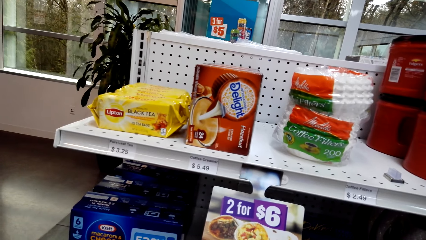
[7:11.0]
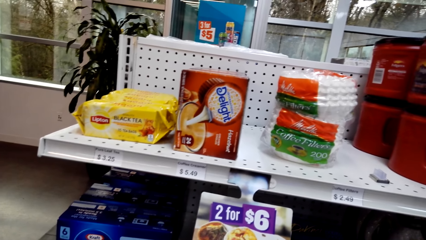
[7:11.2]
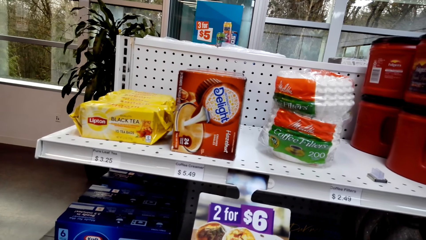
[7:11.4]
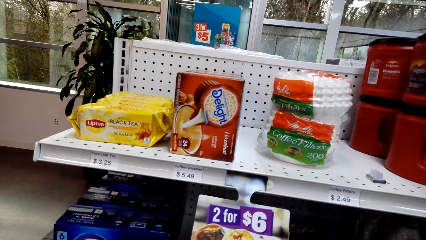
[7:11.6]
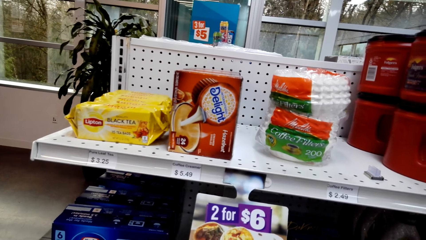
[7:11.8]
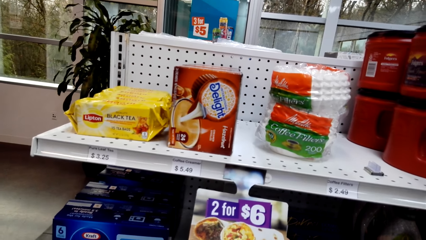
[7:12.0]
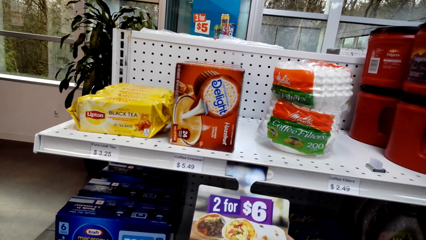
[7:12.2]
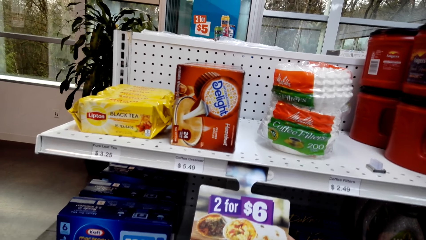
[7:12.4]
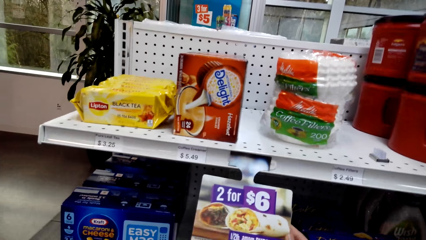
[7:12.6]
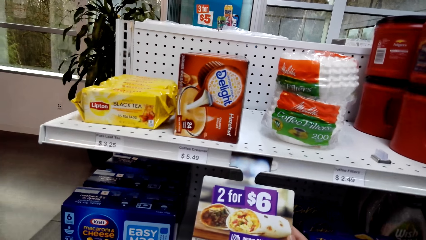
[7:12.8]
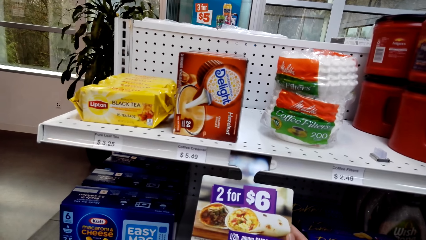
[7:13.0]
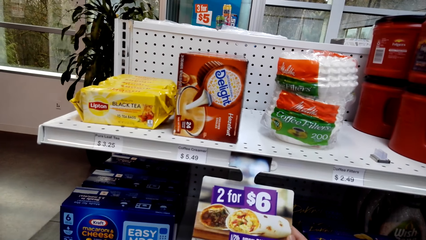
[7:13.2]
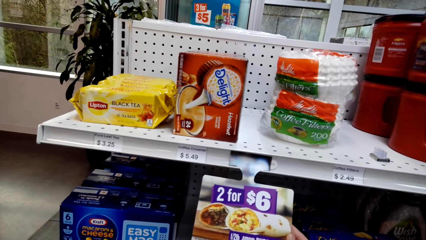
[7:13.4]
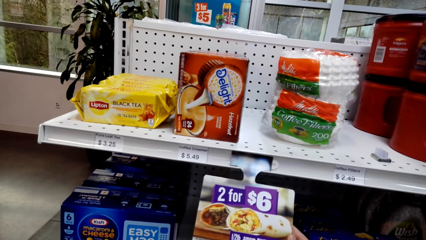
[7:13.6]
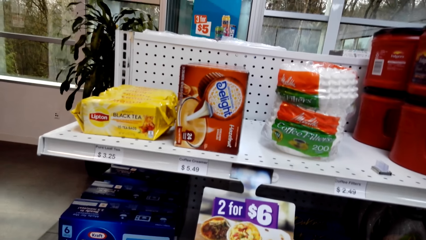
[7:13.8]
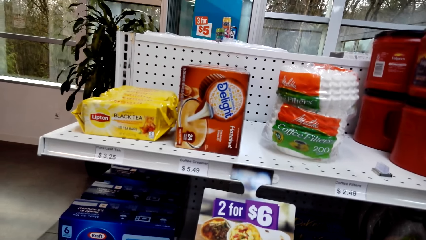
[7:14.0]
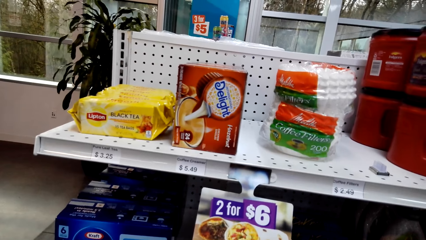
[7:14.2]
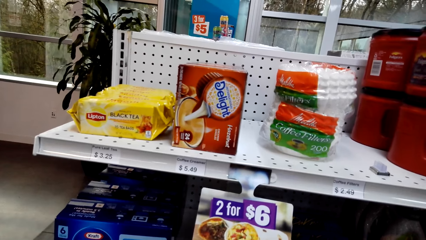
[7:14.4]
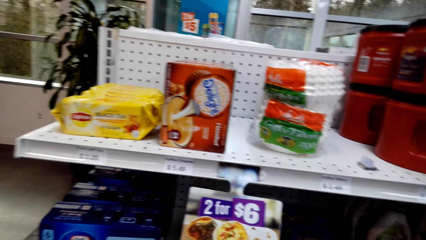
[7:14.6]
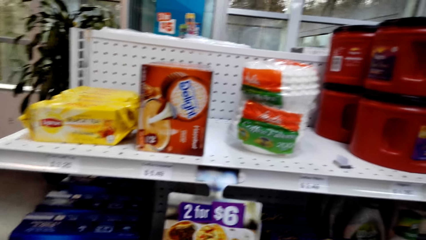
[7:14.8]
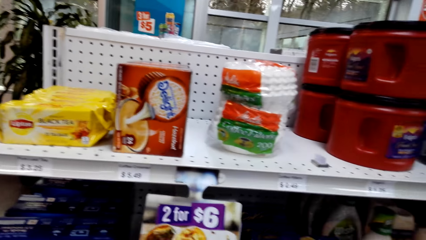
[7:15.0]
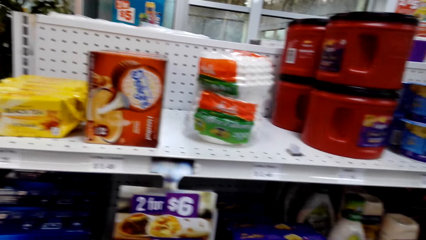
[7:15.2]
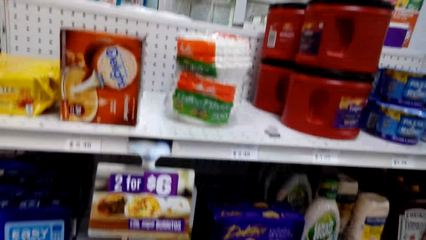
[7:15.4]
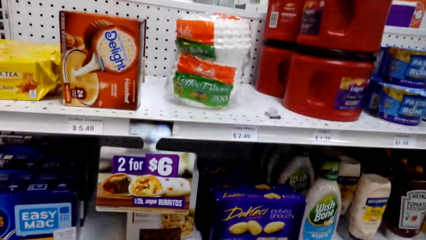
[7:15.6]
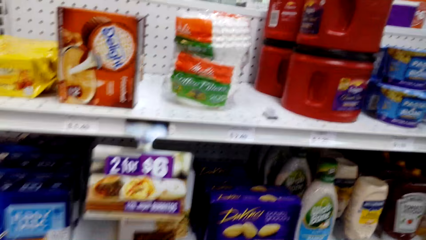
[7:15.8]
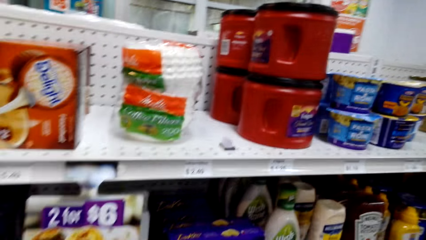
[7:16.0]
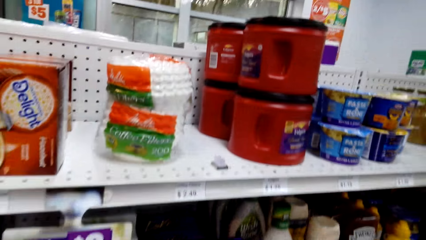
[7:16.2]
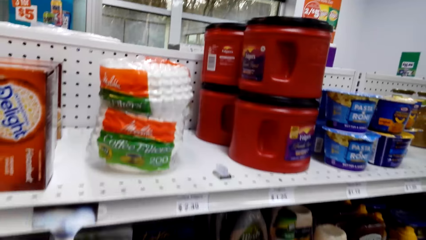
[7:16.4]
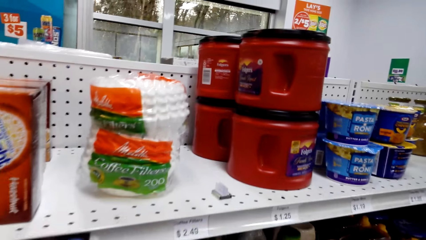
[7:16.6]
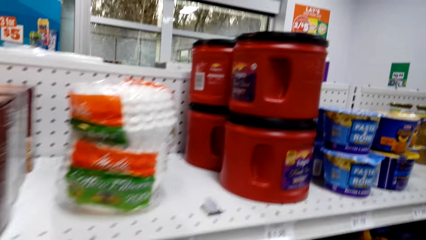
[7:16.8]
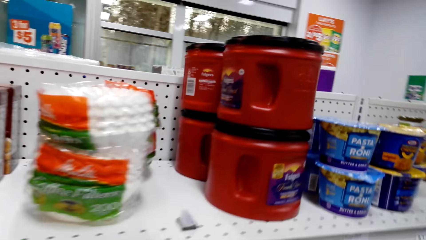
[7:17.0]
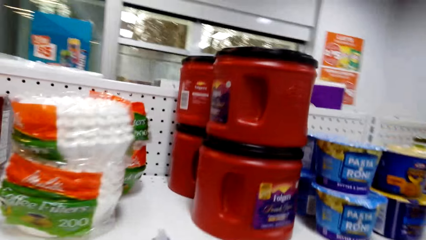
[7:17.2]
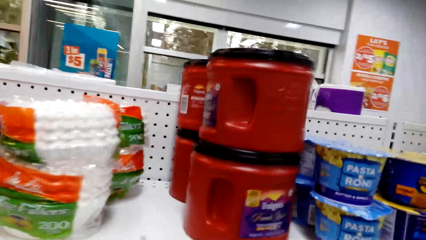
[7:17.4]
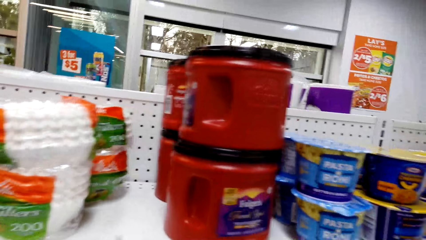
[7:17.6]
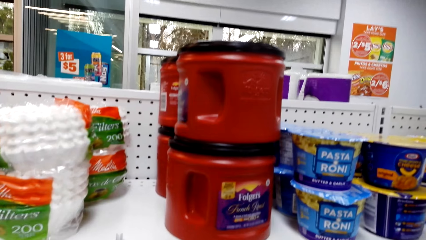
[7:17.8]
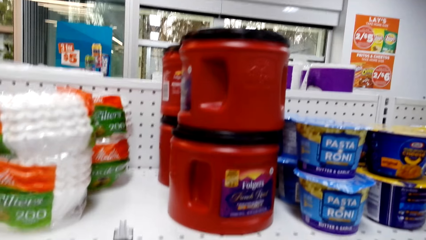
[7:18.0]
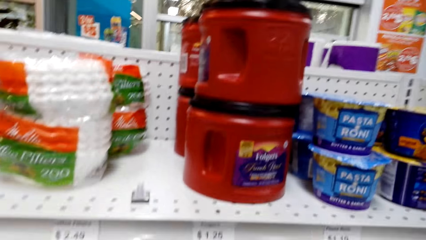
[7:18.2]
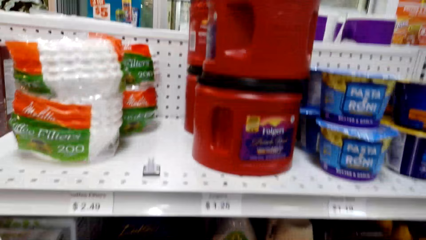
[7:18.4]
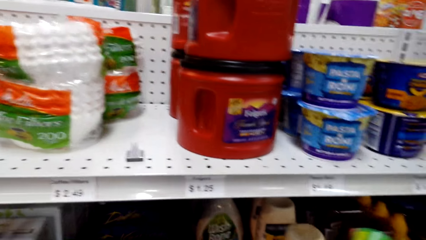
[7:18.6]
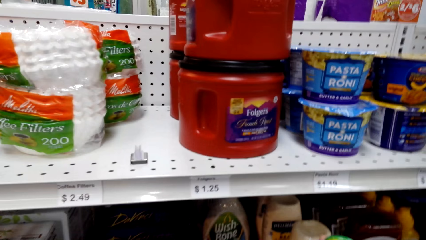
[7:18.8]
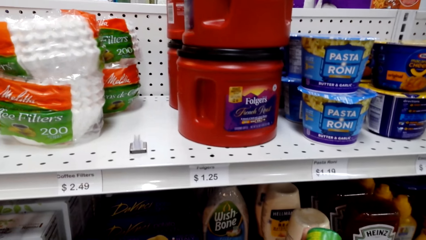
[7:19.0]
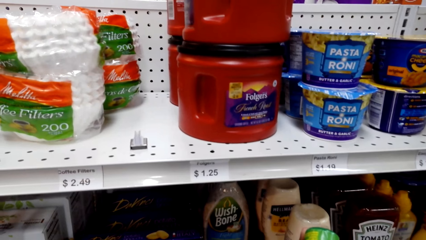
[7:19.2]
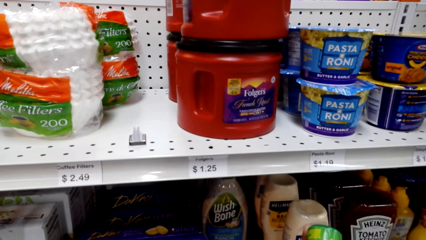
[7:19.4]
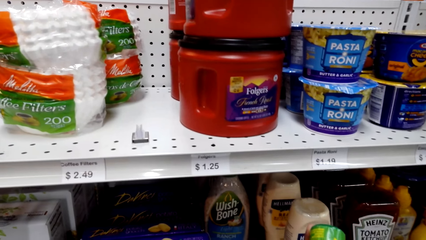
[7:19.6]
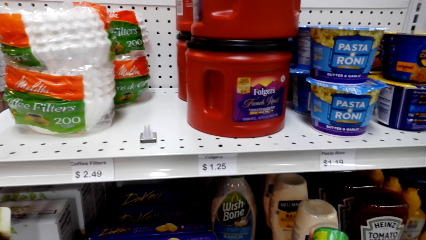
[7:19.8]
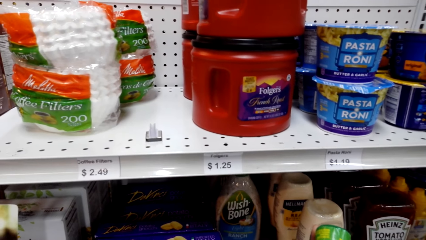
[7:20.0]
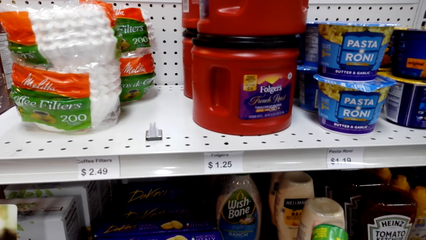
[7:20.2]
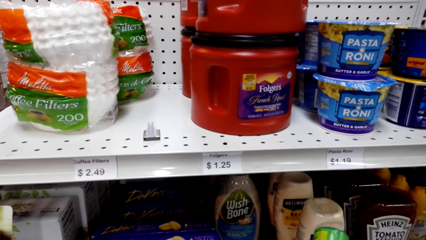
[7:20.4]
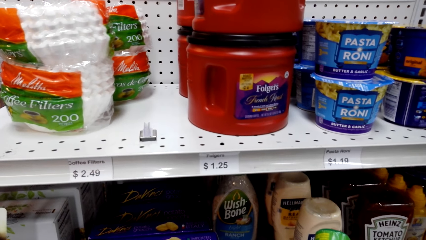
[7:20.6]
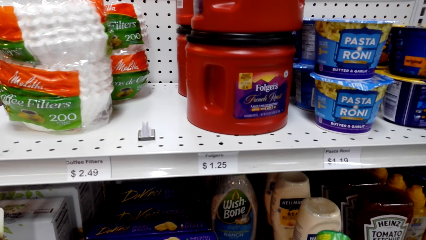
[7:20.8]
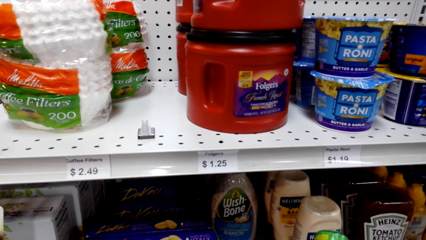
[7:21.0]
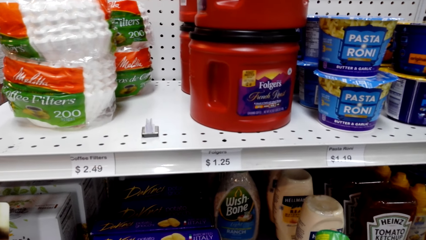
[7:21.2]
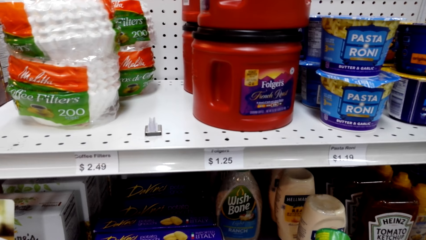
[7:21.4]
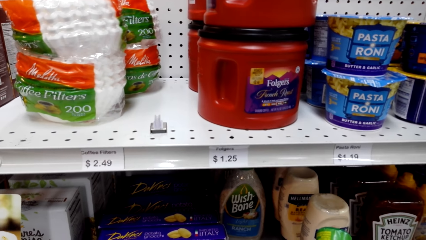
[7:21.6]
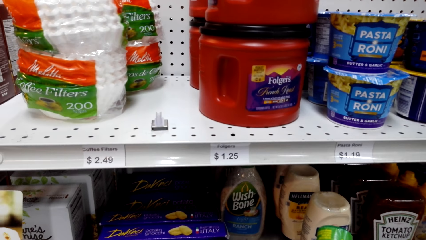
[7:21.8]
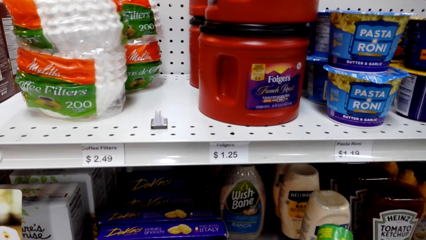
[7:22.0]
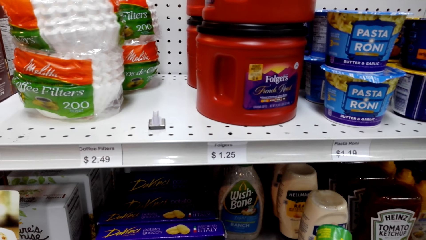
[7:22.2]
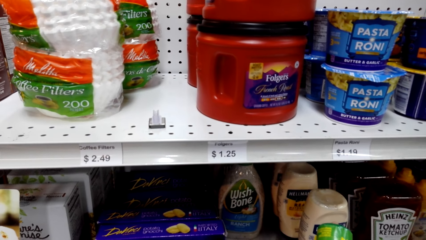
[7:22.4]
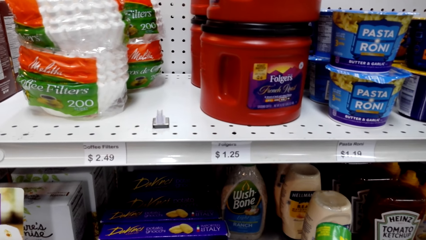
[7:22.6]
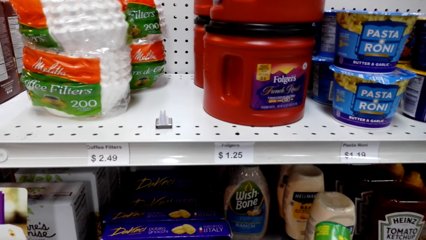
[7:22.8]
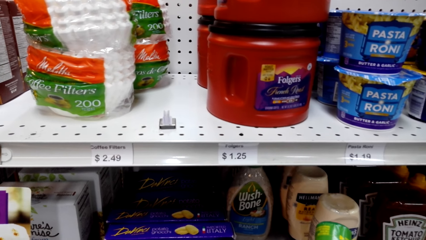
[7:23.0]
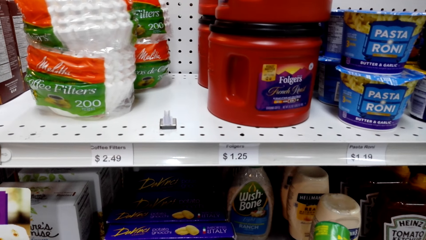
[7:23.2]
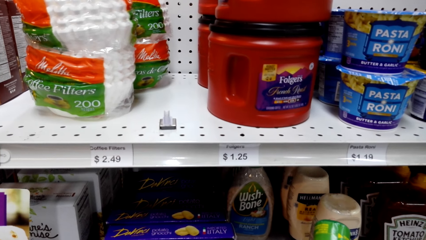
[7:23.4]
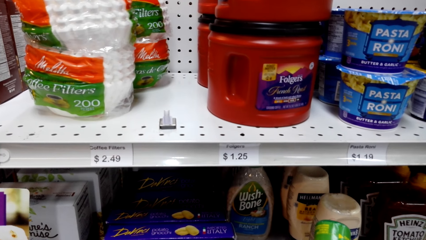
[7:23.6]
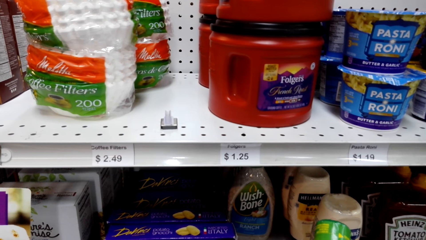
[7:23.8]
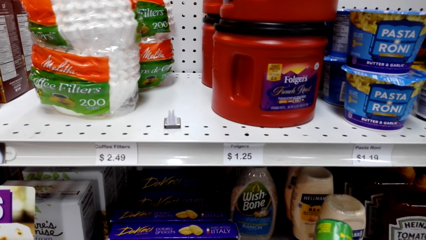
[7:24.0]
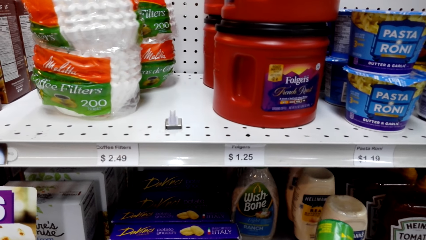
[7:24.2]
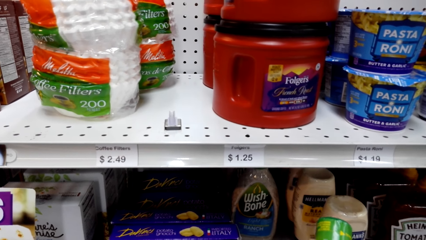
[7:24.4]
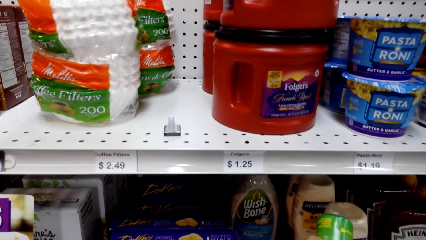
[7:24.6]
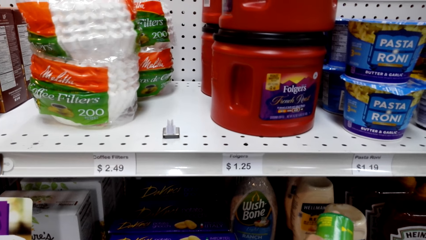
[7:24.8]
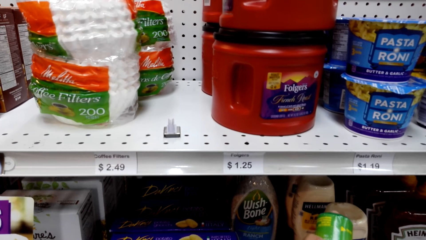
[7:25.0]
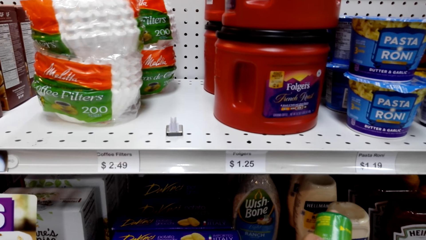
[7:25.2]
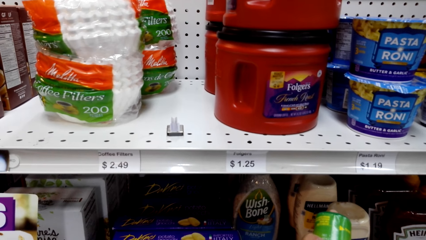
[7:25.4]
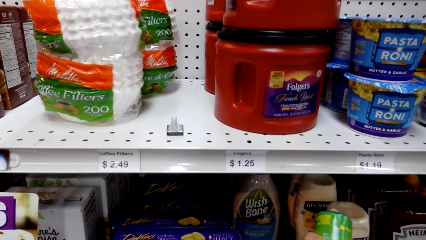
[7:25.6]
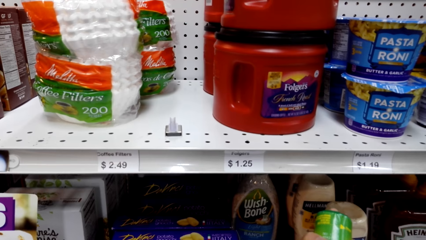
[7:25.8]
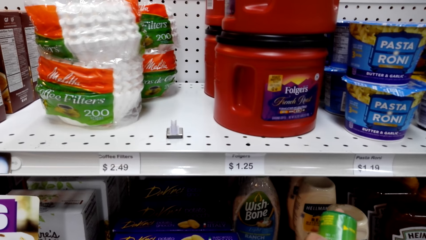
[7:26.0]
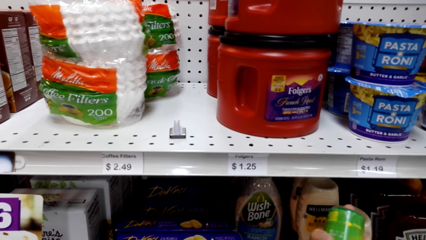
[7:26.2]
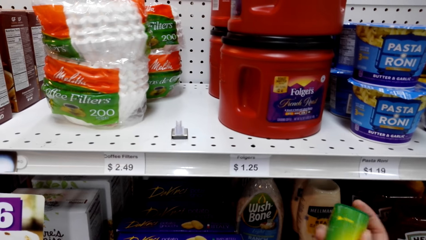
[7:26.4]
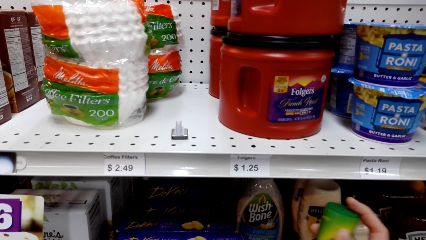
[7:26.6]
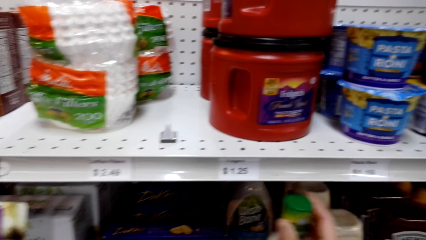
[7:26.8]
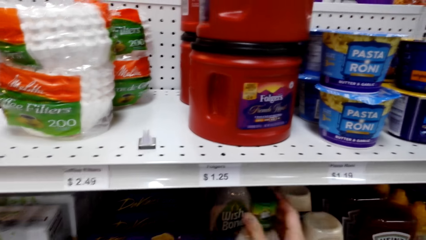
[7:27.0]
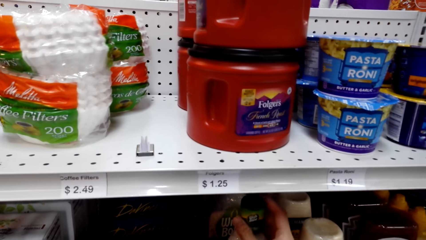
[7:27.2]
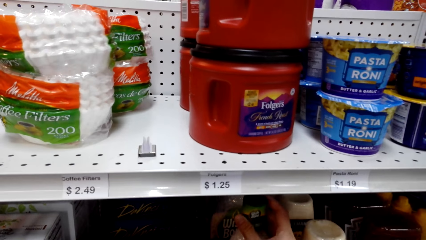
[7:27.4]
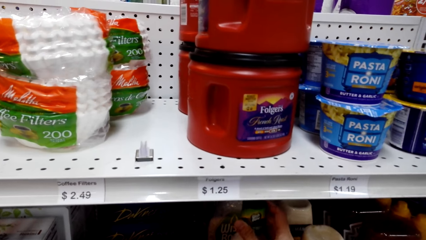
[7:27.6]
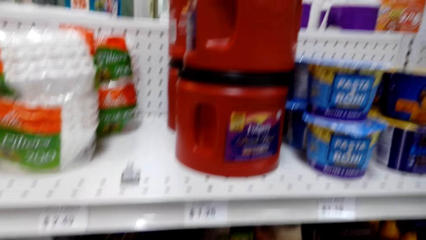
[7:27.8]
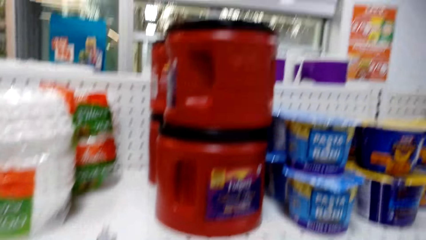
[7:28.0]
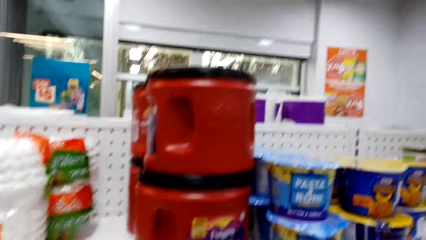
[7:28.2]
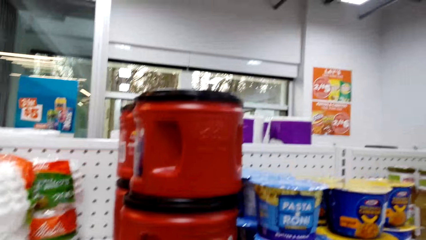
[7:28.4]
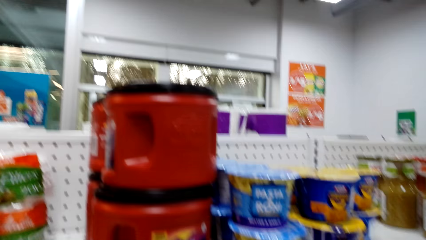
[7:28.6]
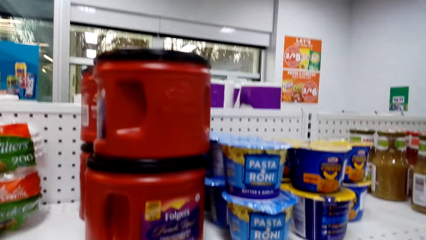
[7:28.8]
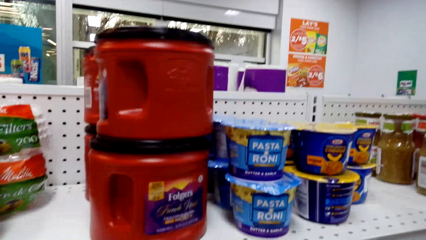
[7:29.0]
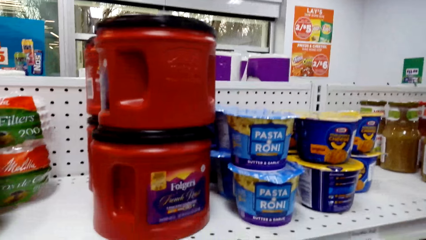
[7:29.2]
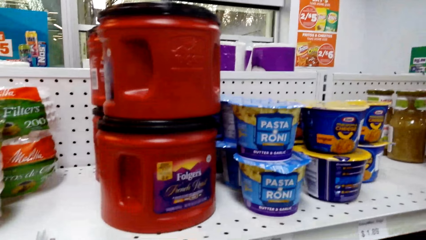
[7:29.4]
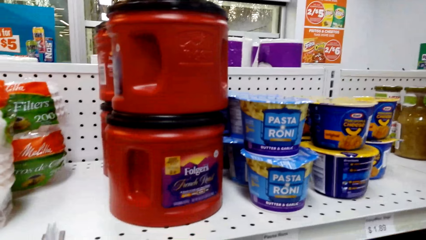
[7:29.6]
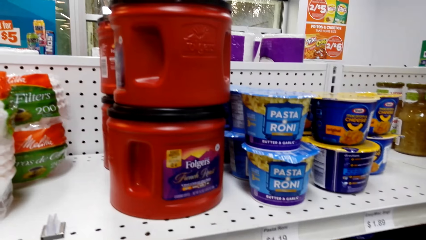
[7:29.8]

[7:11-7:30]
The camera wearer looks at something. They put something on the shelf. They look at the shelf.
